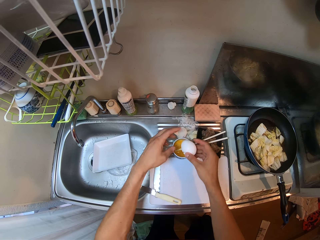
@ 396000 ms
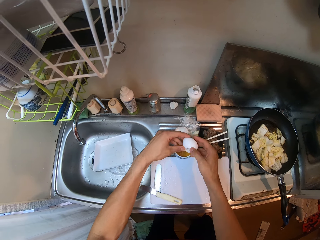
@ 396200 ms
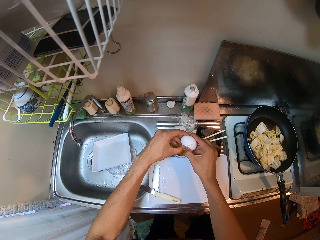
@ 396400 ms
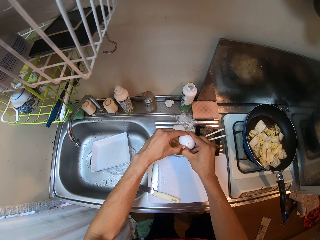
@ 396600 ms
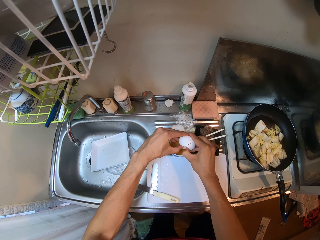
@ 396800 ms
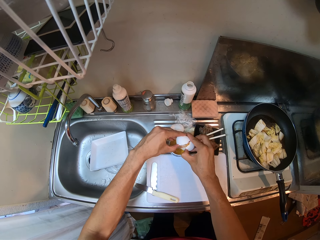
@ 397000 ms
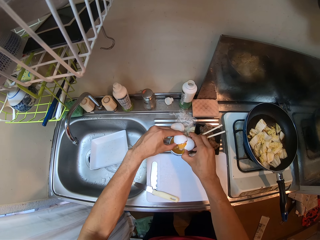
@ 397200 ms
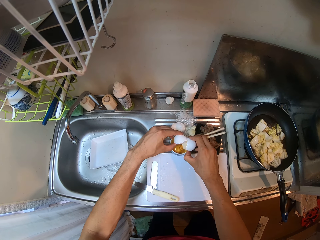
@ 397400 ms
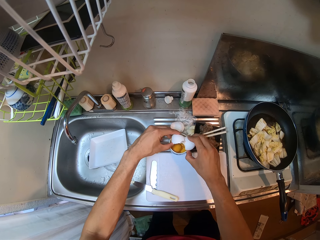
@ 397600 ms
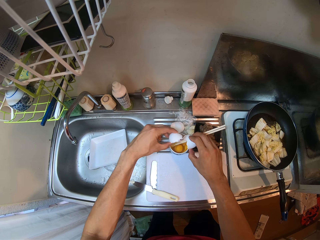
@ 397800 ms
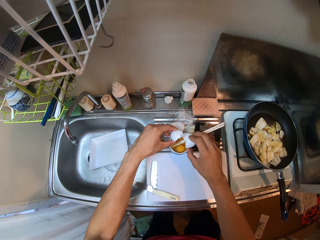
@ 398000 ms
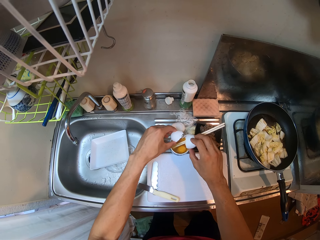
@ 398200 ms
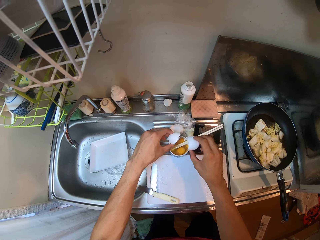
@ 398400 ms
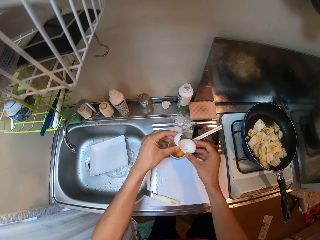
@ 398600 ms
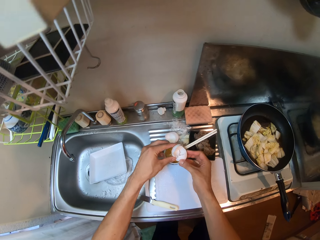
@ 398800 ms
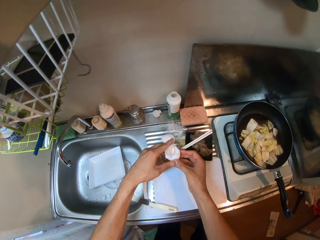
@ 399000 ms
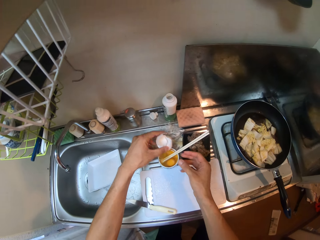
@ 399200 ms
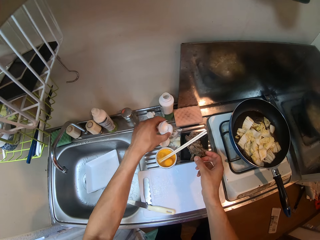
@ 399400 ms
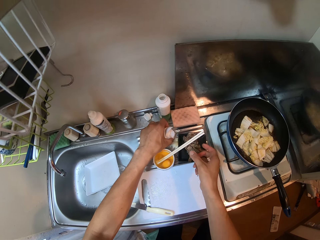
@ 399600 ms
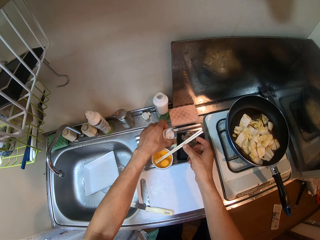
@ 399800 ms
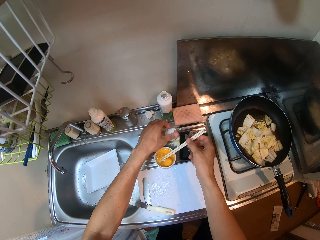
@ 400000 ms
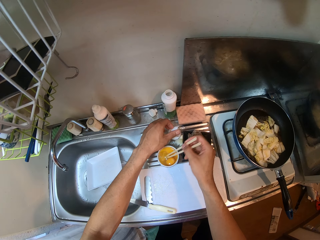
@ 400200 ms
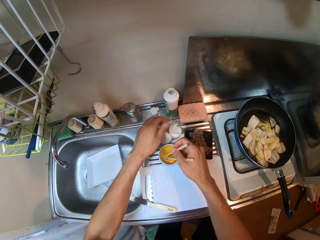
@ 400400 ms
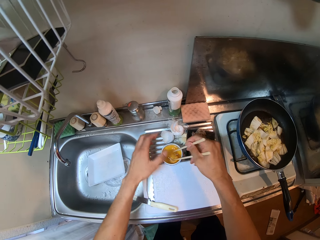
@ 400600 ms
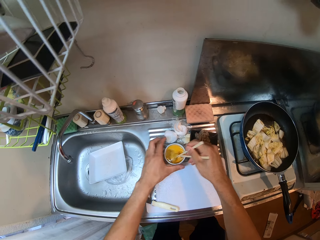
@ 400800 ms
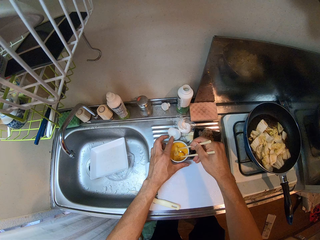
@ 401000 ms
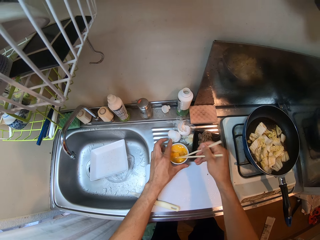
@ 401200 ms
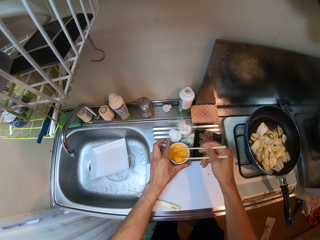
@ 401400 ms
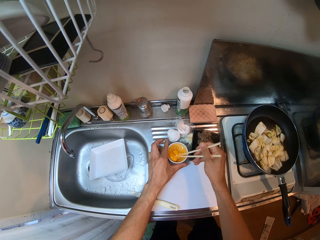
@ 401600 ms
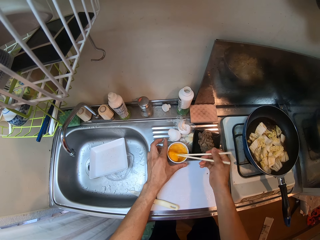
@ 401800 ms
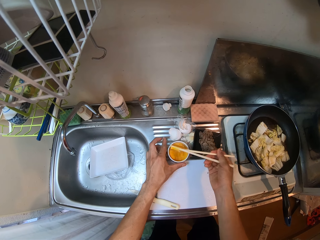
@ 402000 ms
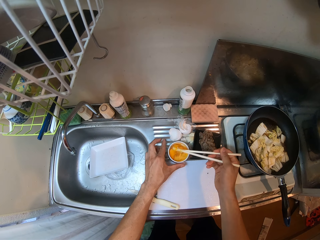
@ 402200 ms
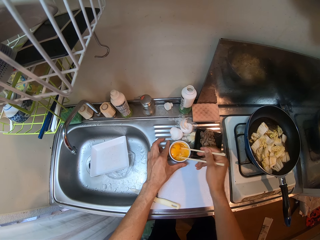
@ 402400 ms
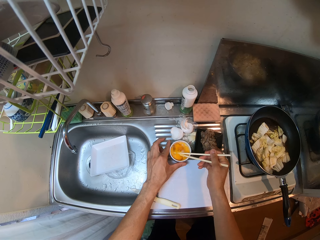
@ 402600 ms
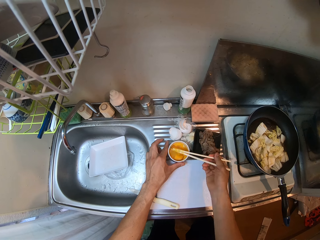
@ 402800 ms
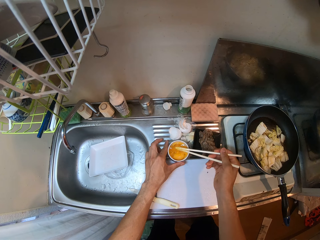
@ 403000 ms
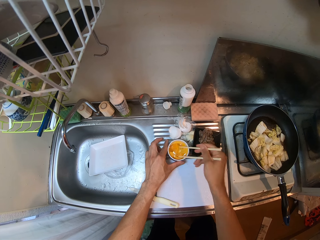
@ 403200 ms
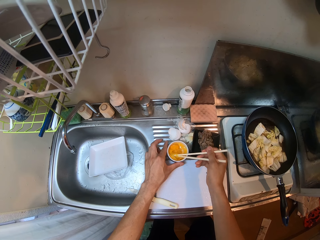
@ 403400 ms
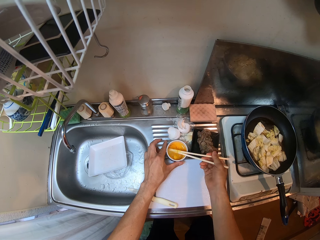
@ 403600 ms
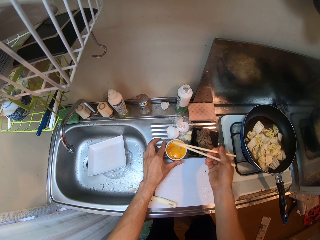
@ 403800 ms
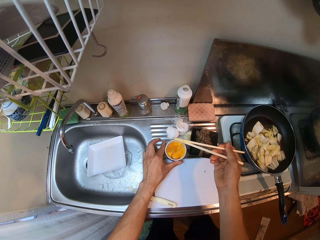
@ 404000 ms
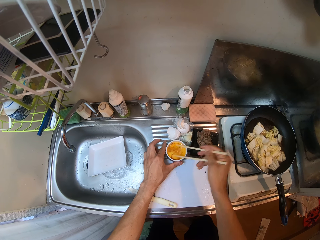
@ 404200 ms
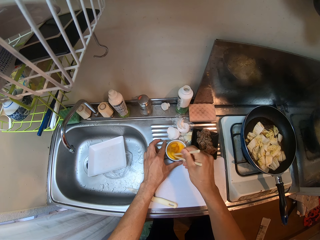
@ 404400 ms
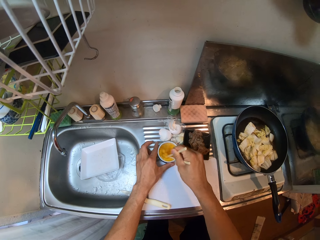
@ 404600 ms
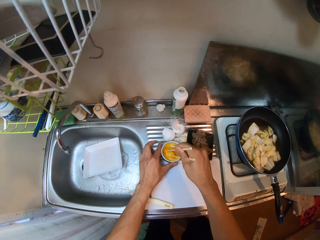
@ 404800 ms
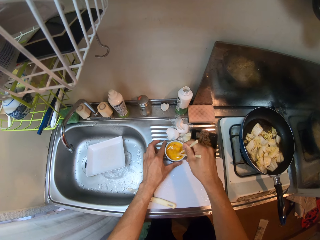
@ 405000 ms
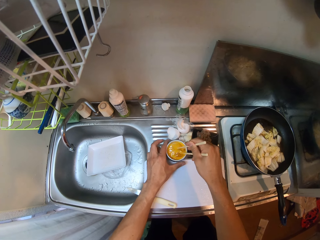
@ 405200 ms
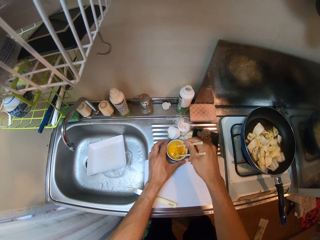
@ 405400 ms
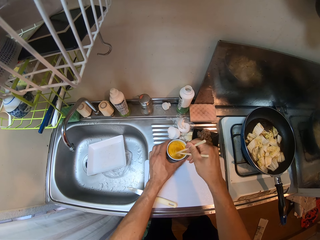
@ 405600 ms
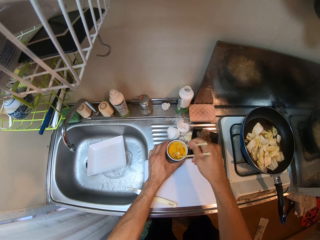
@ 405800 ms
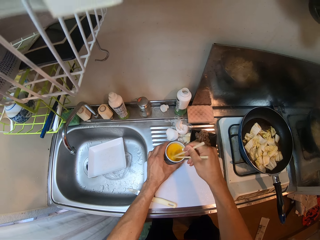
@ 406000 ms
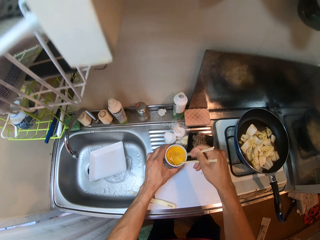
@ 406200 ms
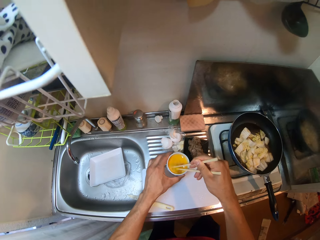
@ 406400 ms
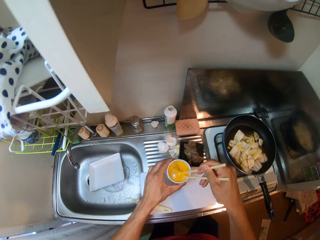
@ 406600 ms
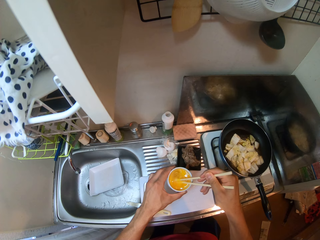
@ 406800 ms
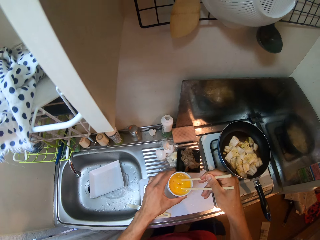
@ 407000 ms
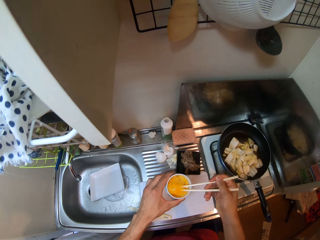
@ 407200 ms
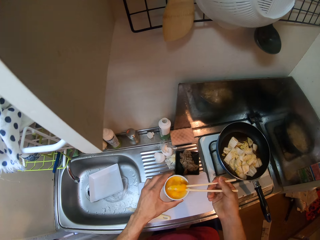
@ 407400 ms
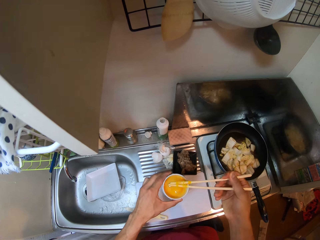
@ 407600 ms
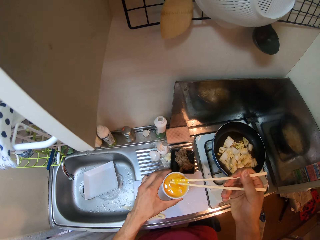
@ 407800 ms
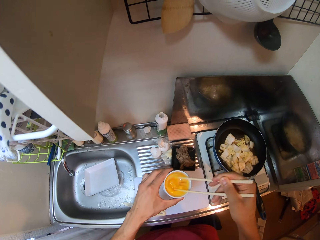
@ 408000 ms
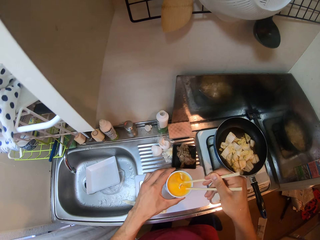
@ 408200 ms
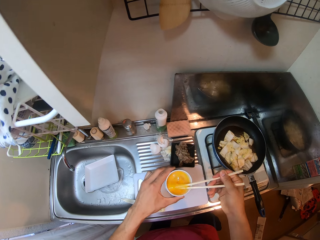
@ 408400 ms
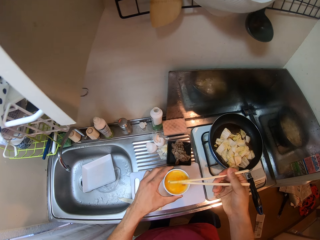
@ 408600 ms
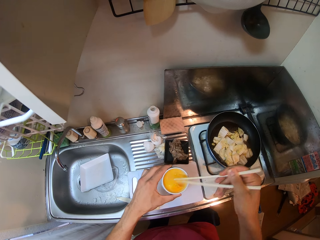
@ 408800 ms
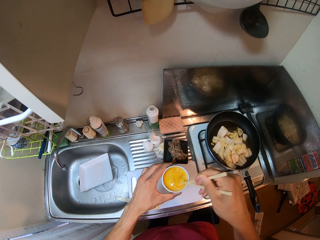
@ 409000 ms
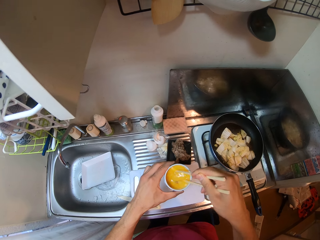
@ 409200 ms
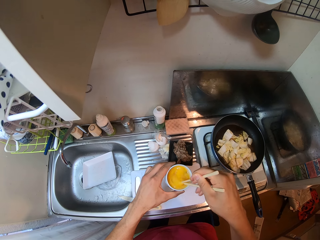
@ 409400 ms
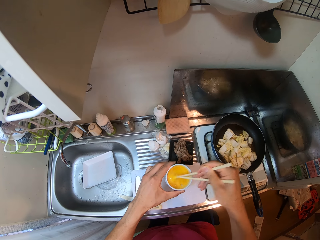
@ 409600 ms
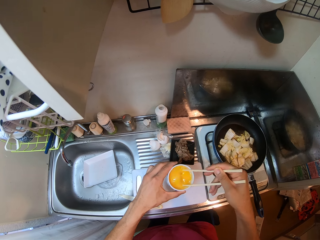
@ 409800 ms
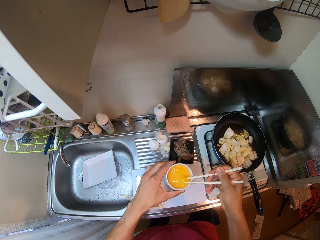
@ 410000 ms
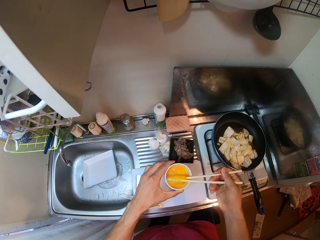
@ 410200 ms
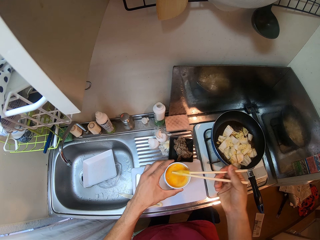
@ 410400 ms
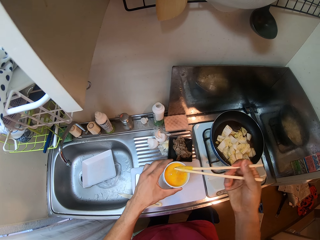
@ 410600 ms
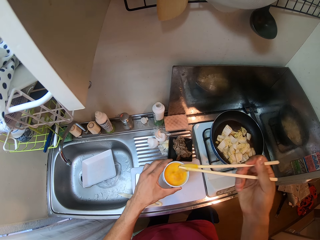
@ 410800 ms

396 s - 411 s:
The camera wearer breaks the egg shell. He opens the egg with both hands. He puts the yolk in the bowl. He puts the egg shell on the sink slab. He beats the egg in the bowl with the chopstick in his right hand. He holds the bowl with his left hand. He picks up the bowl with his left hand.

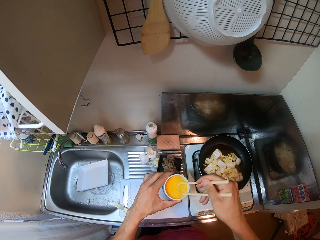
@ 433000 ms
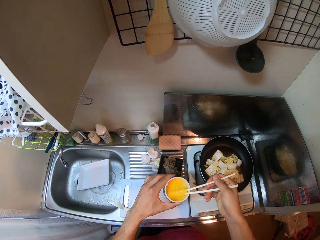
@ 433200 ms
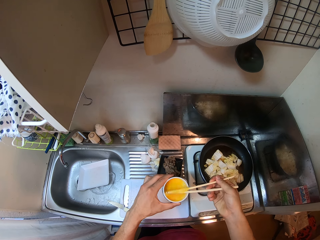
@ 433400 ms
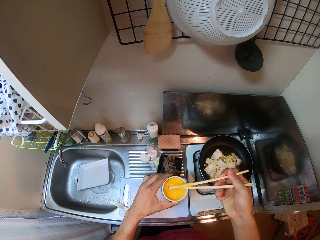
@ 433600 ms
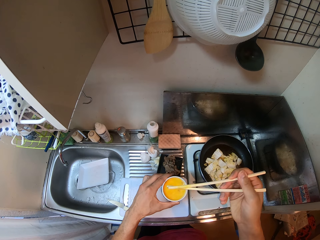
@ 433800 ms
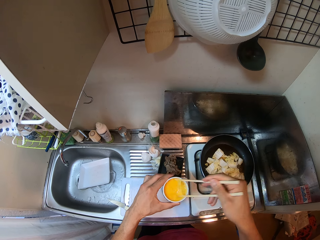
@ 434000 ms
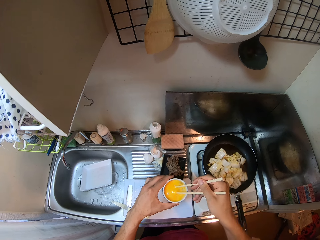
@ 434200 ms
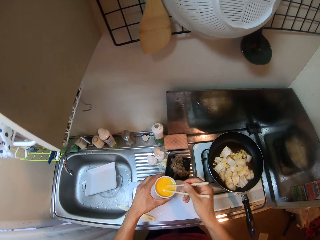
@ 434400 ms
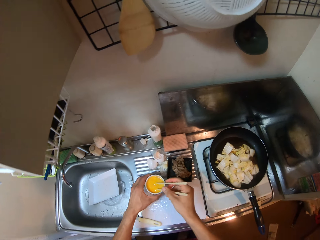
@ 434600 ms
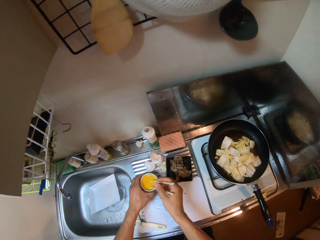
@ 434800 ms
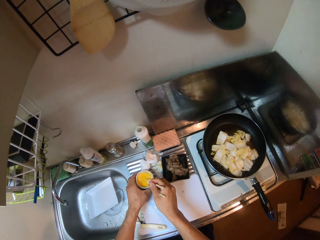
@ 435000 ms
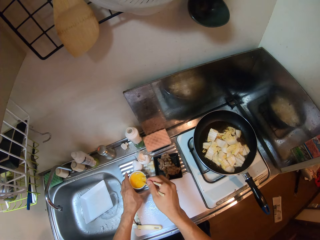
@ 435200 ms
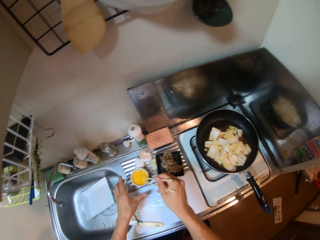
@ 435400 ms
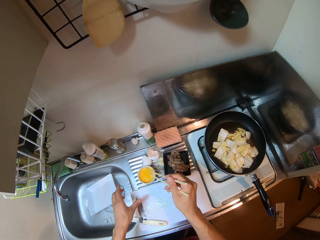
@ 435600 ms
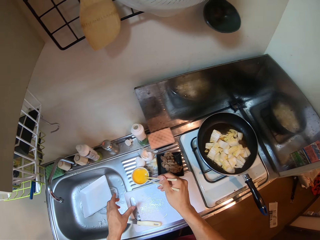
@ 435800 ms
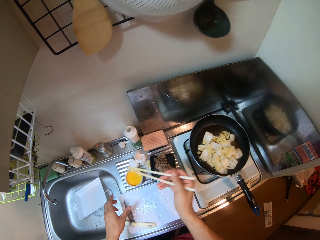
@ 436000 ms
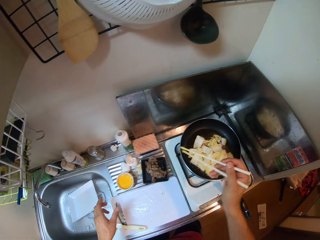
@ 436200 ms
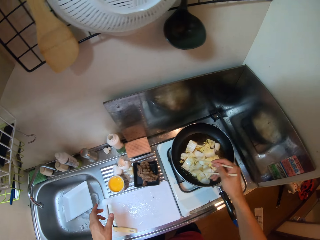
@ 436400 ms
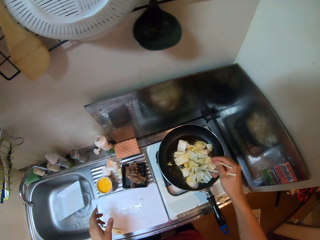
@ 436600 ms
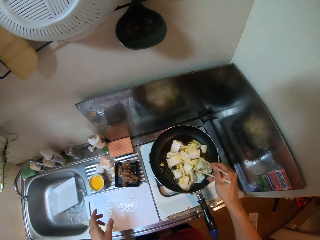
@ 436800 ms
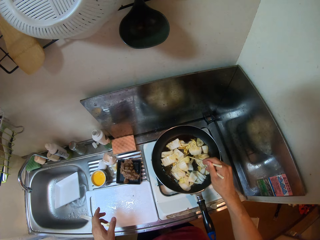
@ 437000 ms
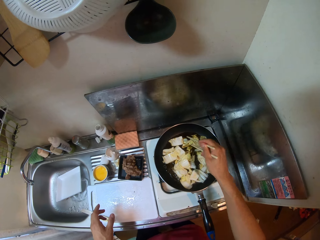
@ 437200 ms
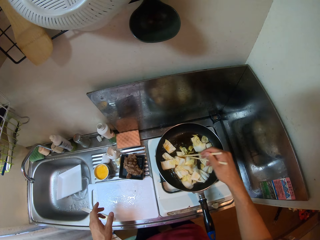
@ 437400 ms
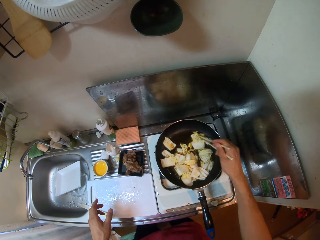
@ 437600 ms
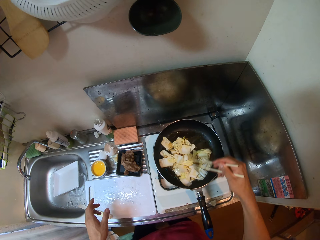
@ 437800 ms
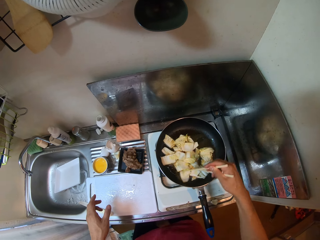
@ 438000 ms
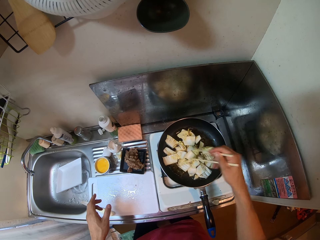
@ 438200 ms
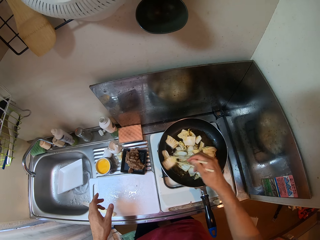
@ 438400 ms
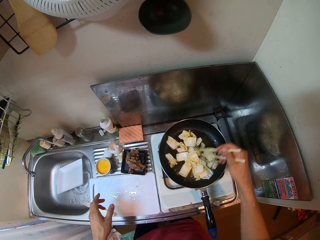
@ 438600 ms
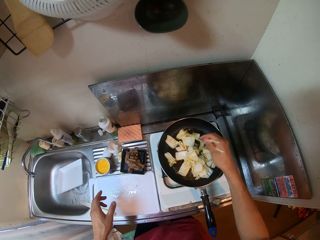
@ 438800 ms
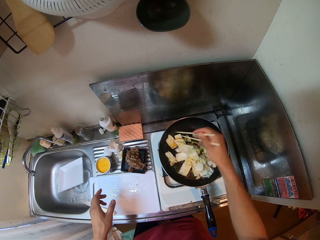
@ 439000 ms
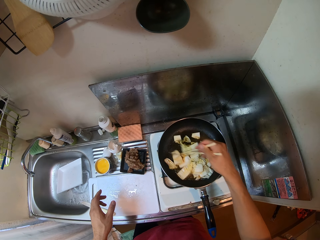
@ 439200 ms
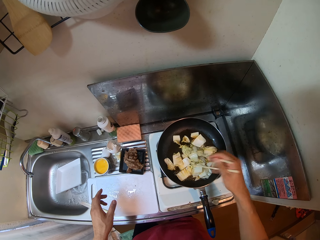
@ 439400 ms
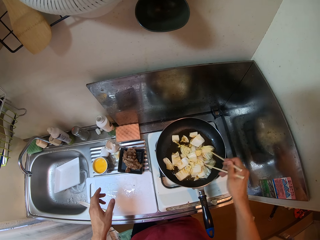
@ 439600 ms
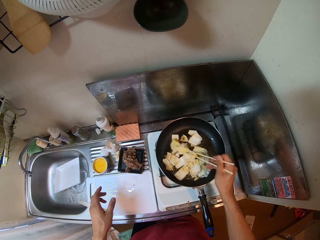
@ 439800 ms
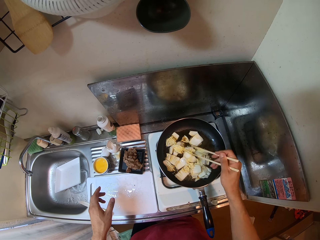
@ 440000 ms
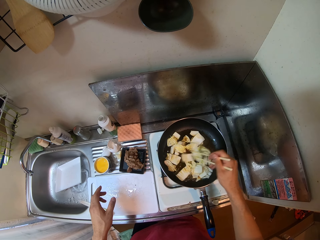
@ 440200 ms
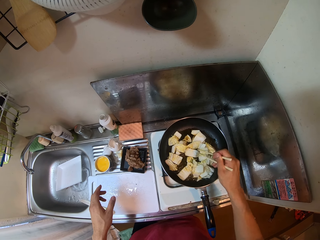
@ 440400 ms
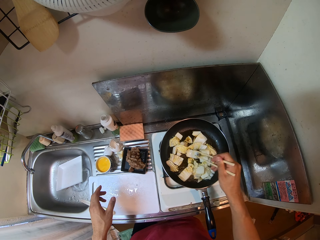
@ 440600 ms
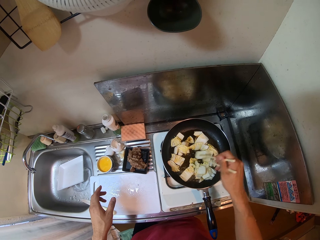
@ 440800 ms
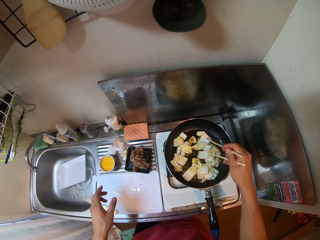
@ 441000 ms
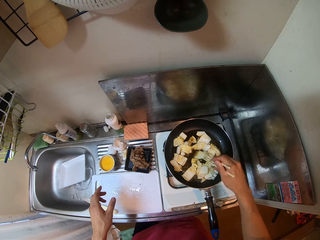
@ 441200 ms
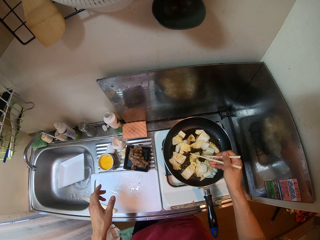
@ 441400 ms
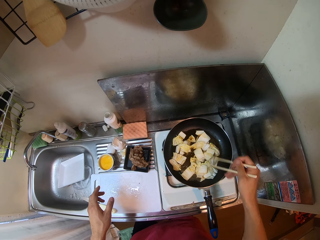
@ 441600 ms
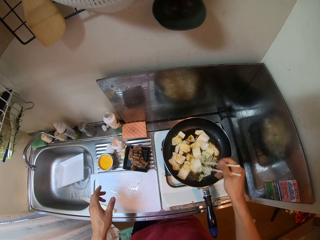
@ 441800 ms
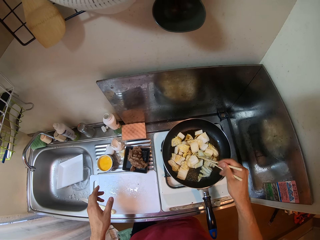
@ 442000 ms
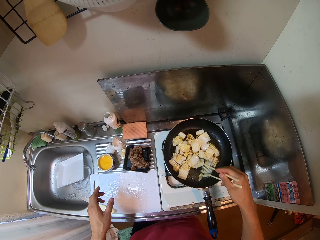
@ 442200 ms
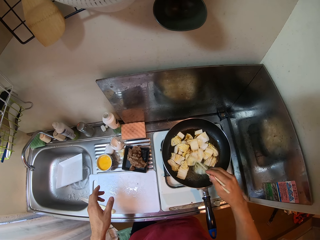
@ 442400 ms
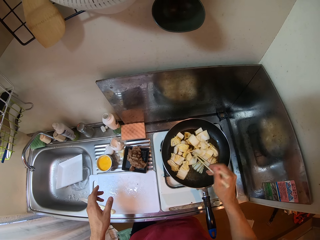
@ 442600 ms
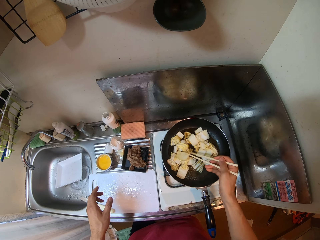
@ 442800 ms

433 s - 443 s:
The camera wearer puts the bowl on the sink slab. He removes the chopstick in his right hand from the bowl. He stirs the endive in the frying pan with the chopstick in his right hand.
